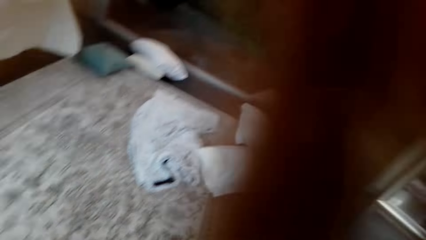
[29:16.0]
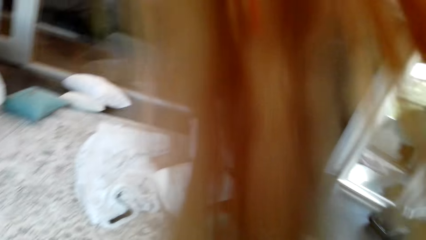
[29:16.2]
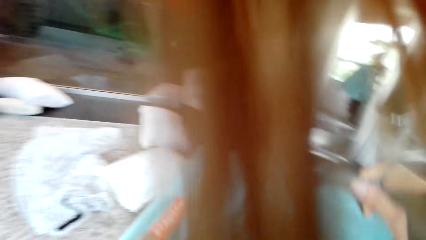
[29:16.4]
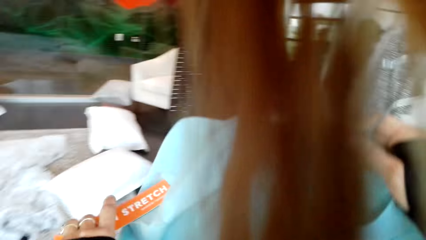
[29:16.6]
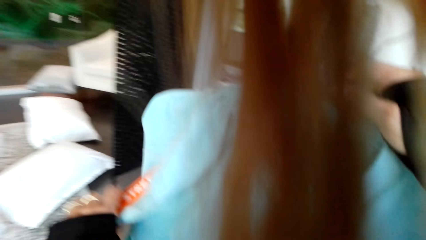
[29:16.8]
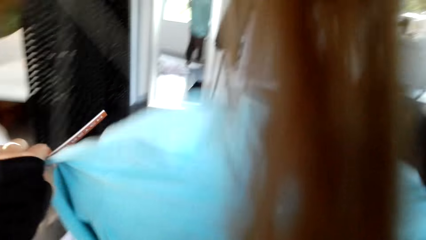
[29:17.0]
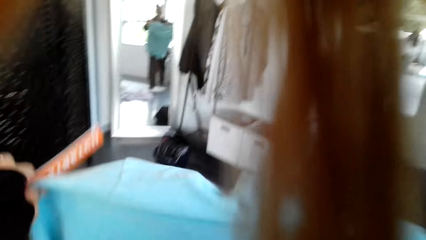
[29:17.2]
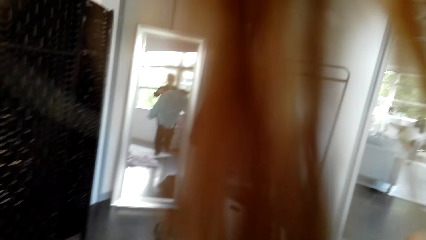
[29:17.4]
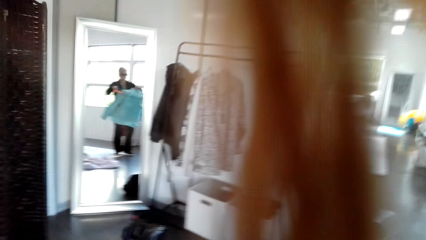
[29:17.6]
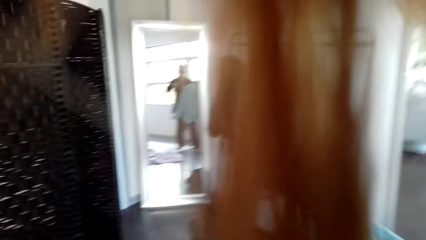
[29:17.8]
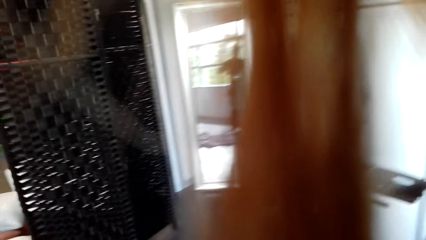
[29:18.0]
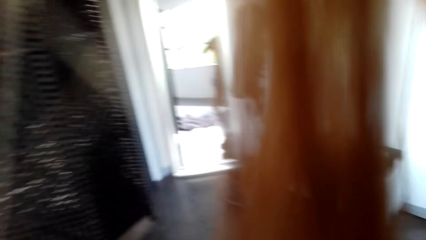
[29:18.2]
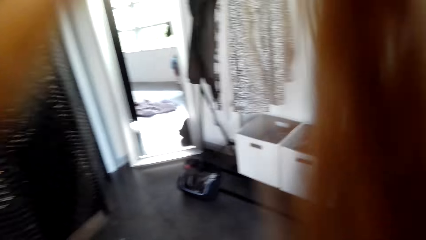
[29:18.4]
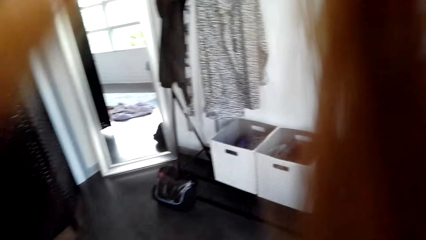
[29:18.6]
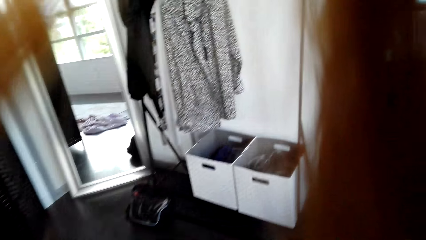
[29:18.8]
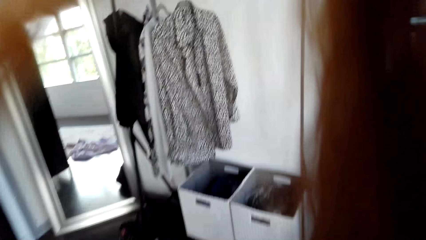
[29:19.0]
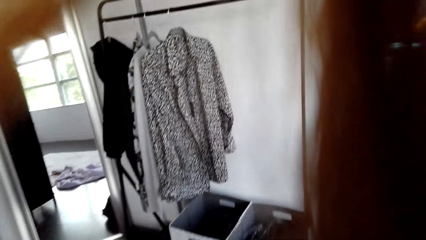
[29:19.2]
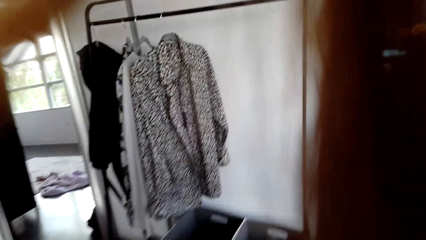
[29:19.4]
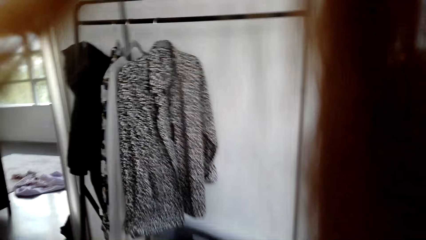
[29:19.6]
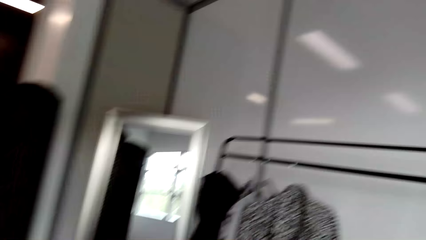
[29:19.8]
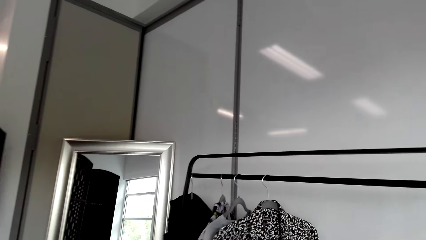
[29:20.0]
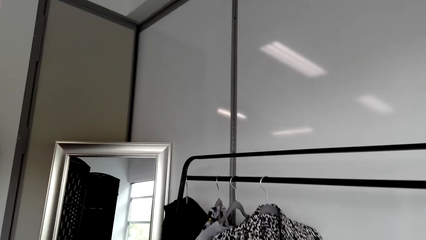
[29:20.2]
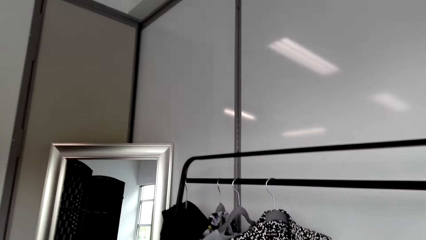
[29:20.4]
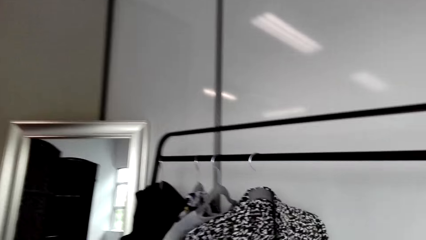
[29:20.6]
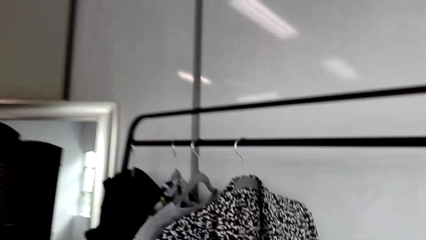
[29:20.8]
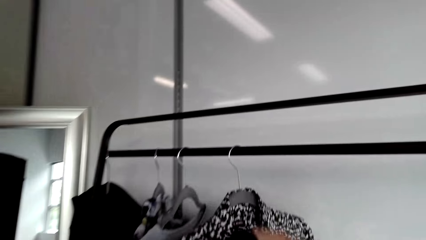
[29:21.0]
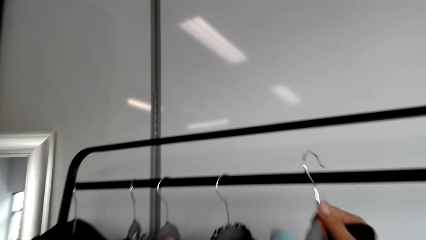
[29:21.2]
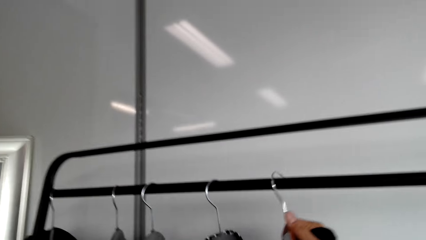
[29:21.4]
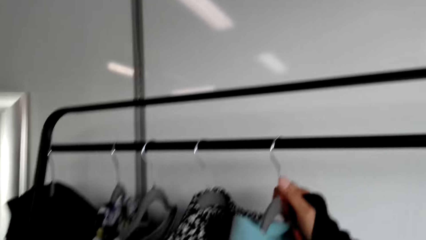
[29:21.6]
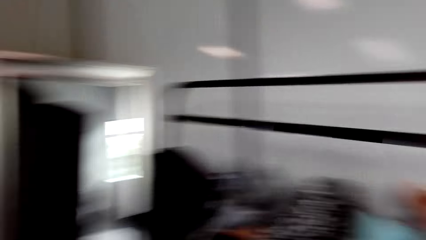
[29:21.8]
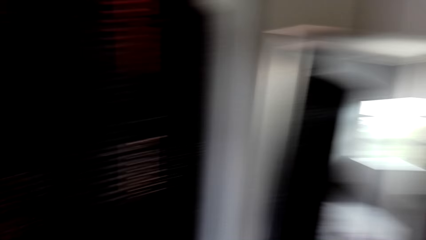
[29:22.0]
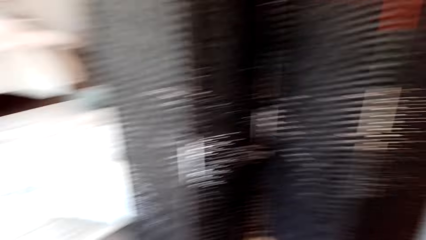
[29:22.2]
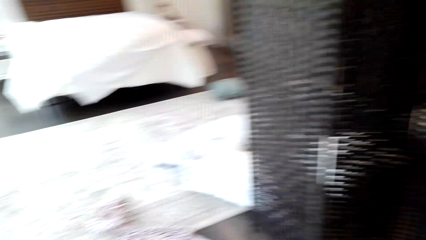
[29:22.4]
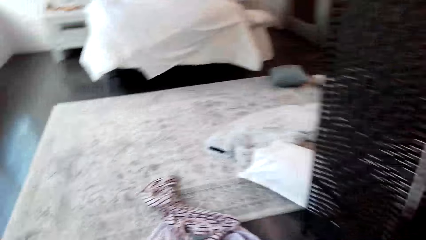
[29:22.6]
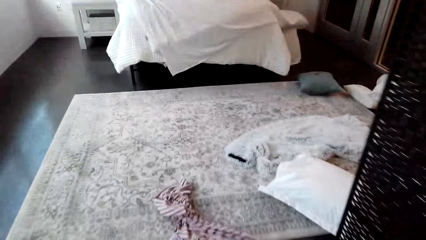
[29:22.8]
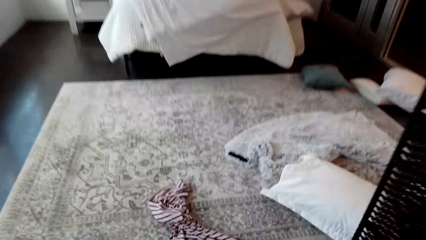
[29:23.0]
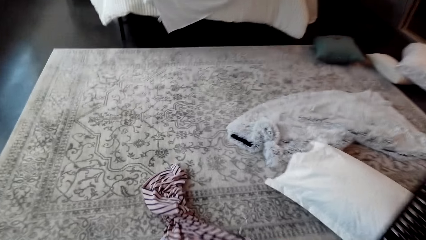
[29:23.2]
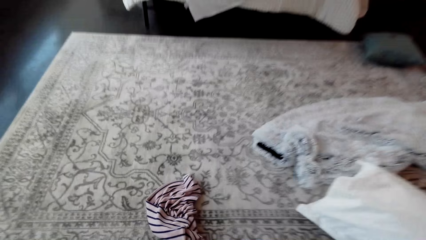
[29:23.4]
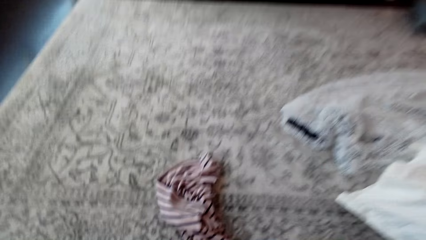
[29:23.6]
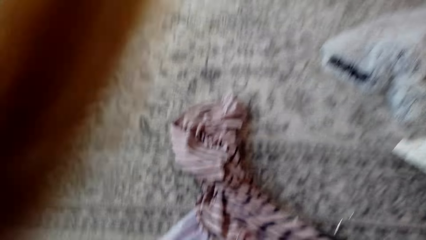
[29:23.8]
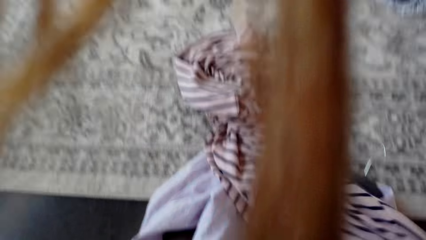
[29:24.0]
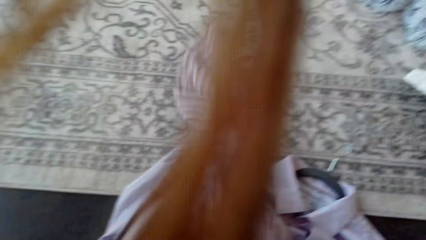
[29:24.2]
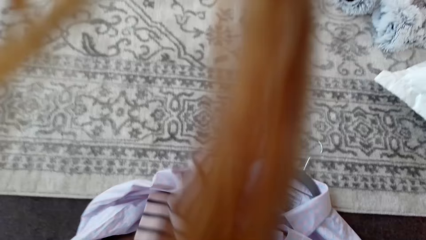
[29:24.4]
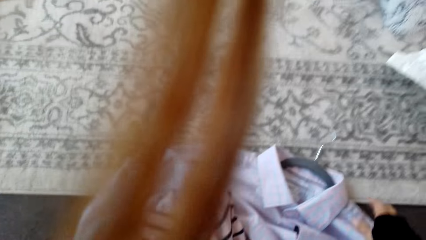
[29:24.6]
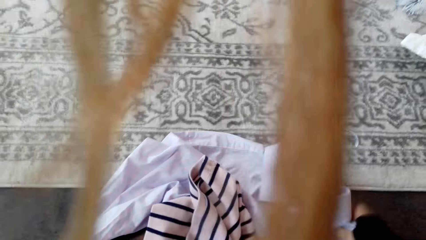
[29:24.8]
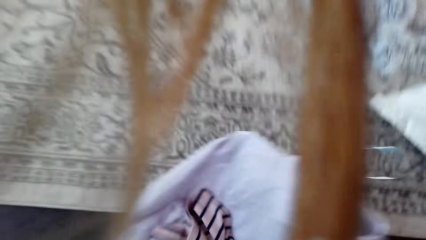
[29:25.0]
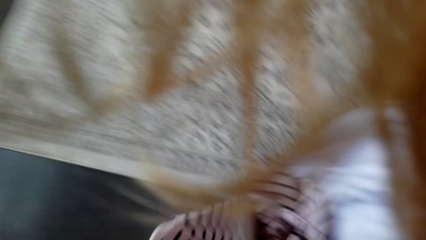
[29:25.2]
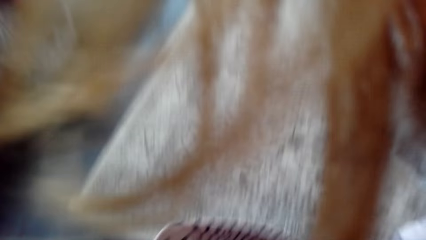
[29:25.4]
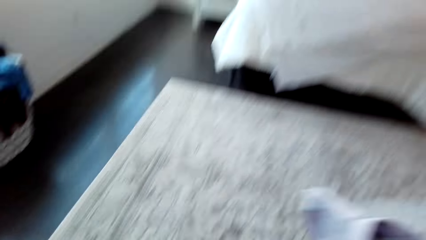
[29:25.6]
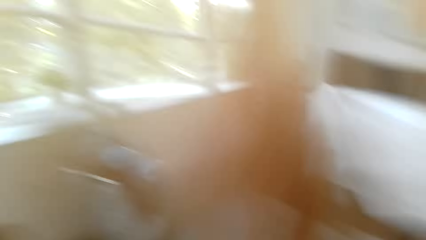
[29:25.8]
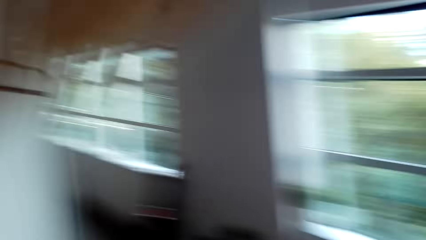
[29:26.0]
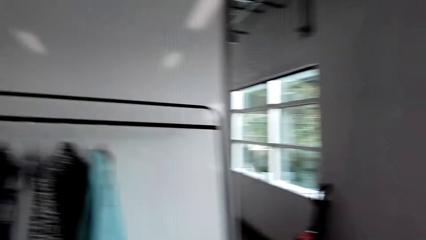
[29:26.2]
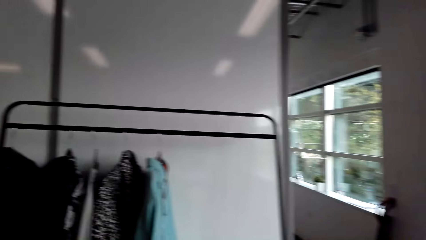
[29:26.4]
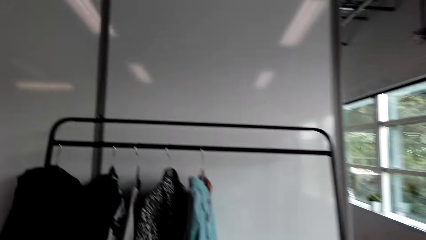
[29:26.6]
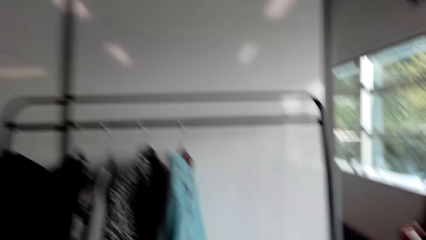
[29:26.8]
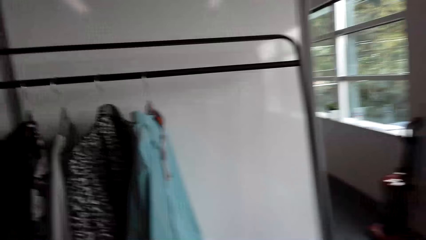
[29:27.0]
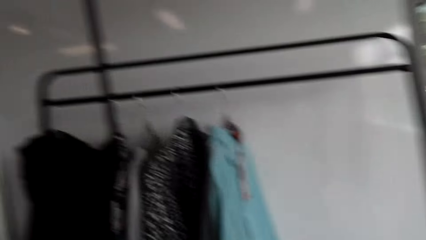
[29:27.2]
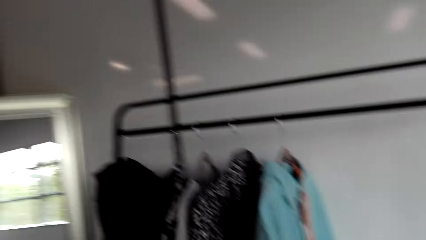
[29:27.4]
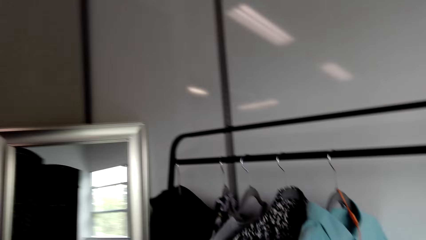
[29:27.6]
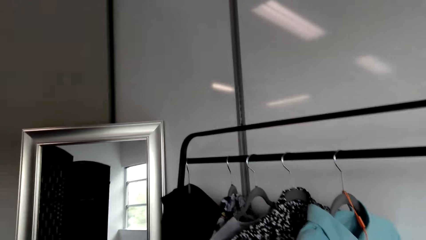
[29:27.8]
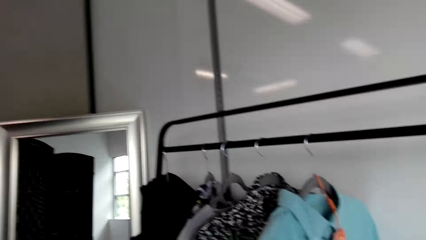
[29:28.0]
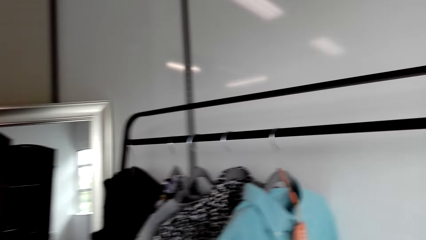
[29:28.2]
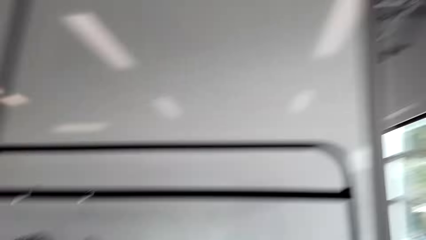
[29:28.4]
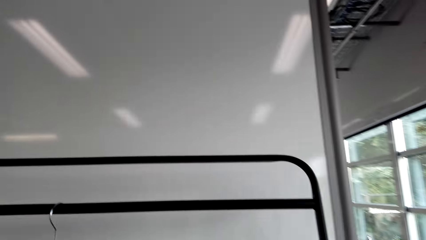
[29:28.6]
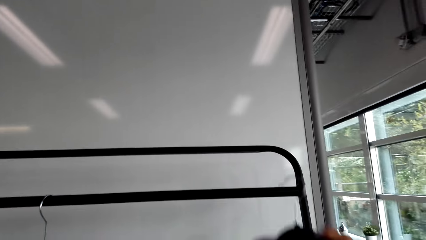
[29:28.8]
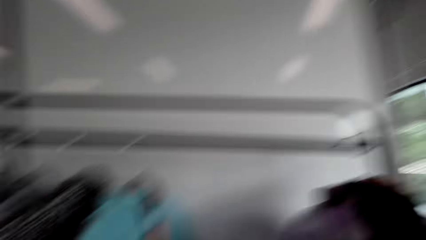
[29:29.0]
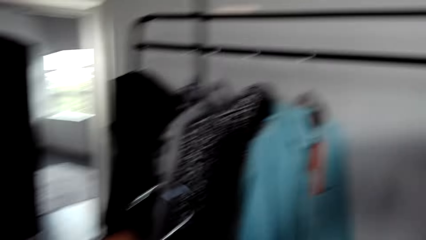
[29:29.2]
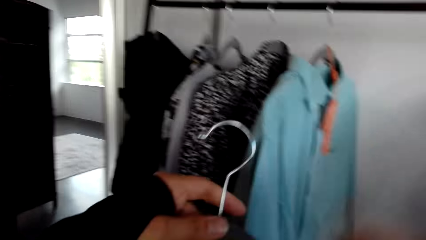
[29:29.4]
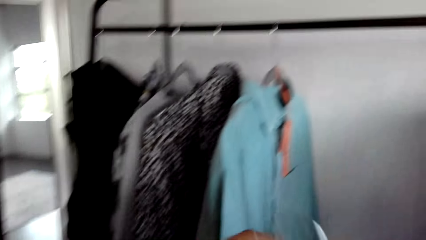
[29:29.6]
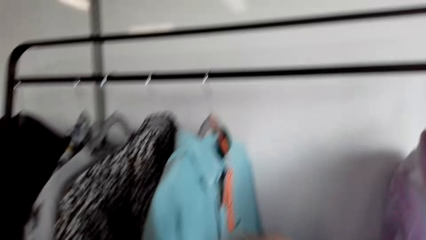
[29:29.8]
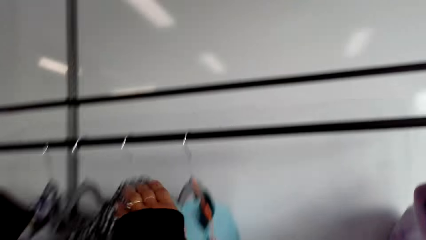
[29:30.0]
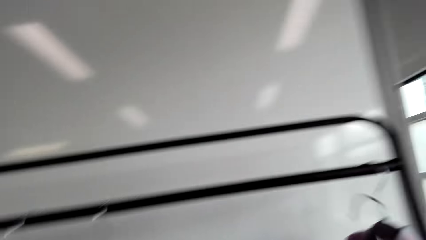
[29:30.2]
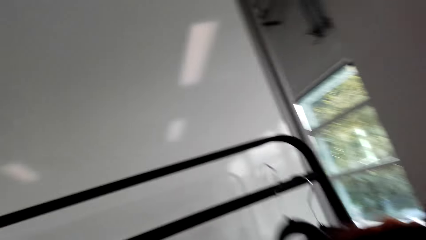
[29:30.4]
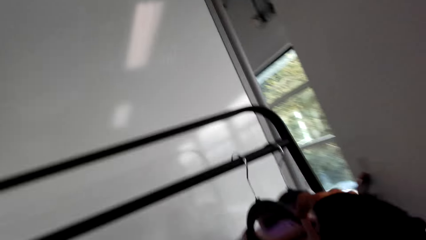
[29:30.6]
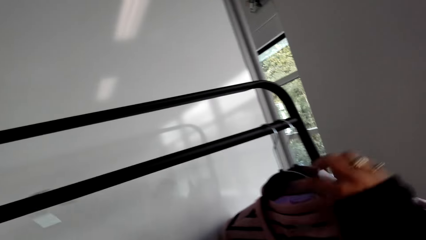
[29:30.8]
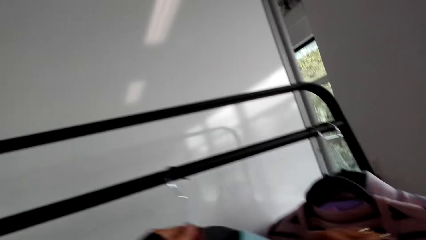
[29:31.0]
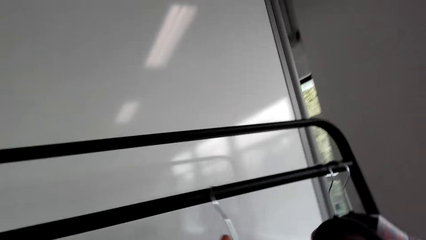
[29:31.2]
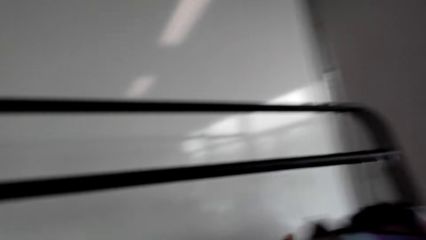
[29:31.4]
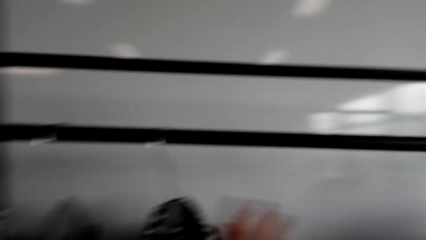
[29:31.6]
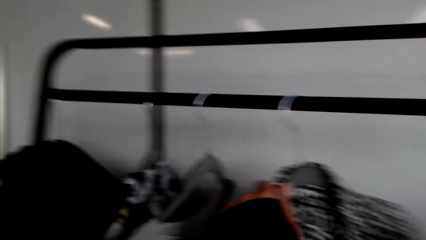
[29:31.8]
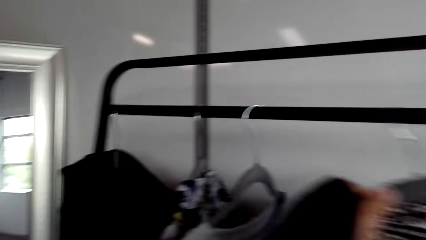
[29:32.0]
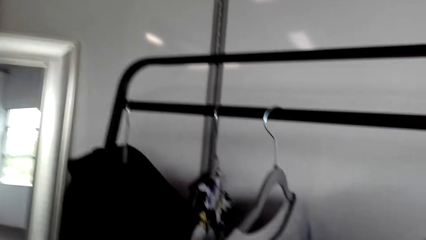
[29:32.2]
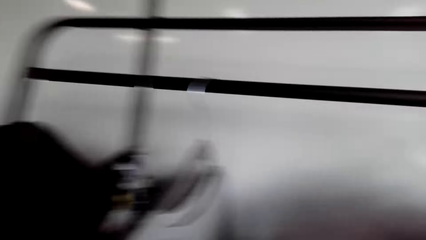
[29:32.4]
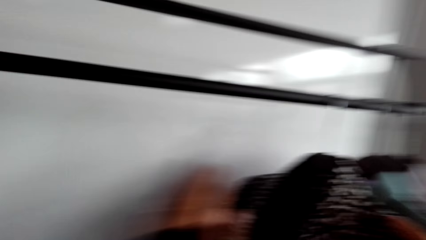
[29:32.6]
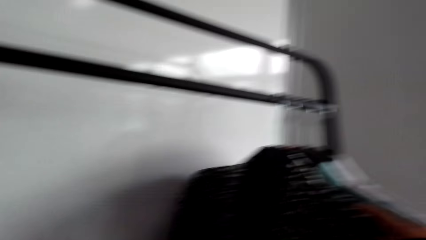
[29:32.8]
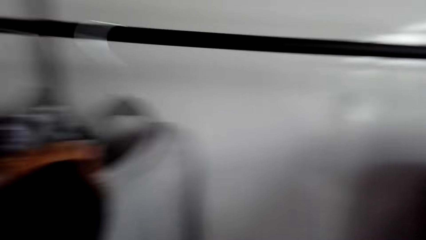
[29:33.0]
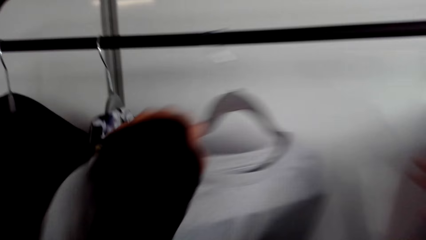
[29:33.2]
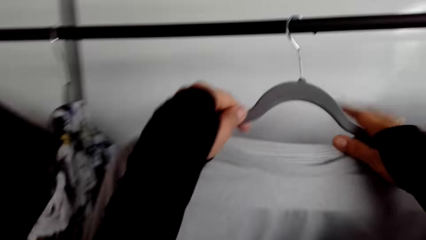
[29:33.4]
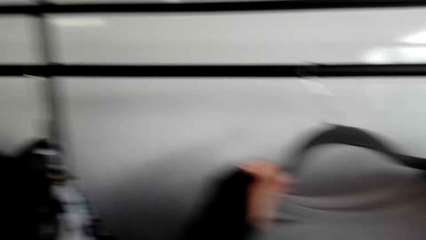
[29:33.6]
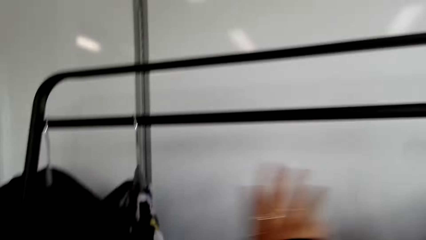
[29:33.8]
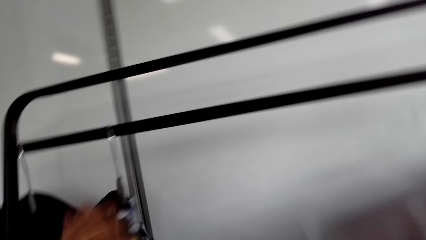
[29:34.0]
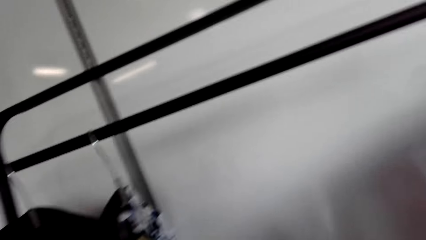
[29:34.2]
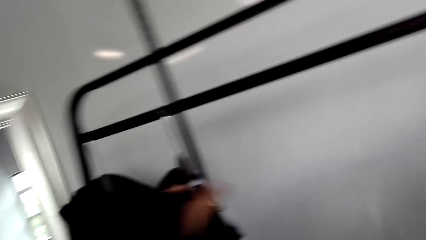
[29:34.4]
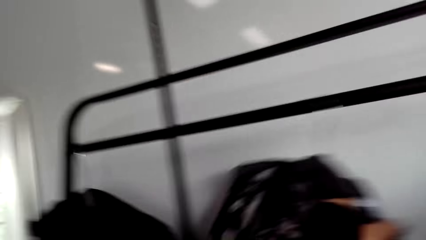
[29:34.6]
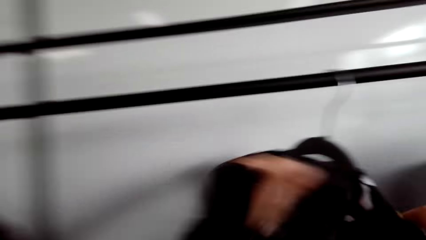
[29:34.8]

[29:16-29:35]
The camera wearer hangs the shirt on the hanger on the rail. They pick up the shirt on the floor. They hang the shirt on the hanger on the rail. They arrange the shirts on the rail.
